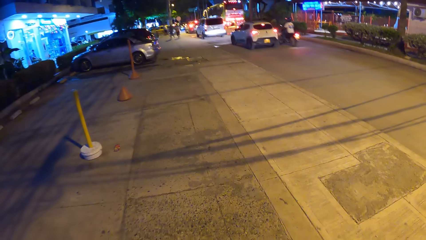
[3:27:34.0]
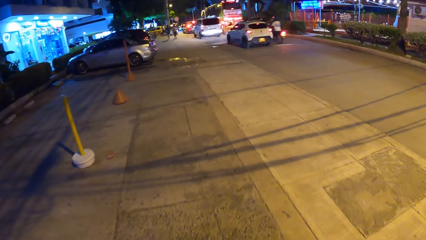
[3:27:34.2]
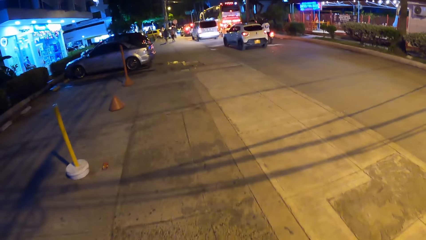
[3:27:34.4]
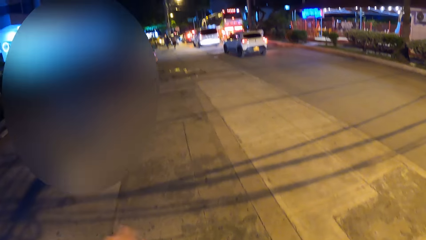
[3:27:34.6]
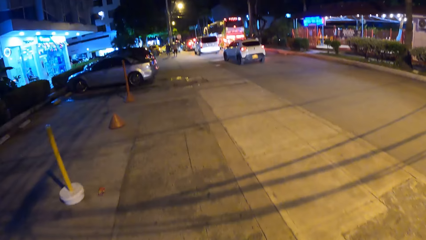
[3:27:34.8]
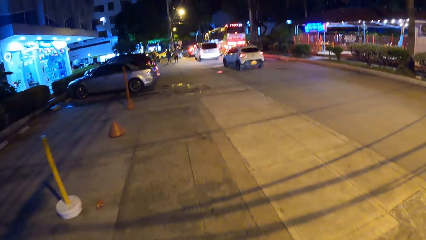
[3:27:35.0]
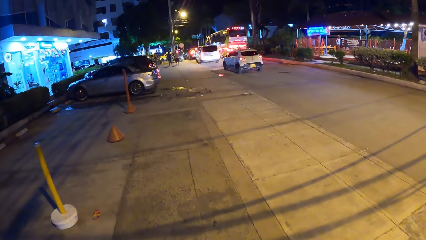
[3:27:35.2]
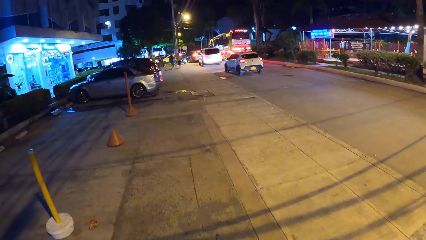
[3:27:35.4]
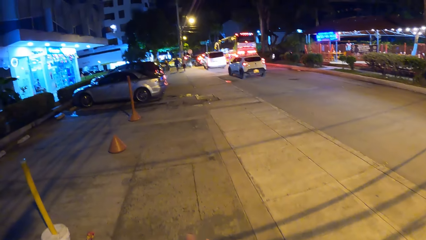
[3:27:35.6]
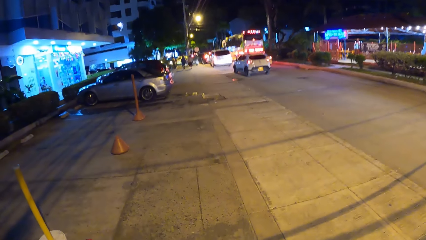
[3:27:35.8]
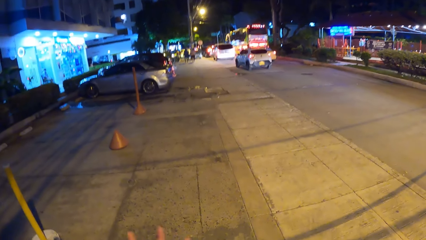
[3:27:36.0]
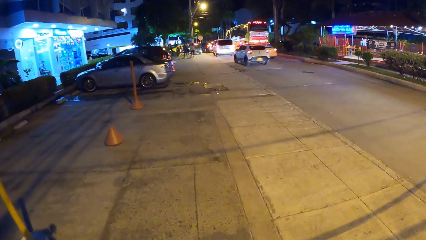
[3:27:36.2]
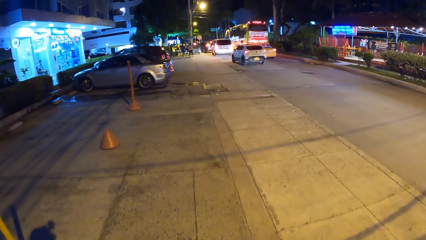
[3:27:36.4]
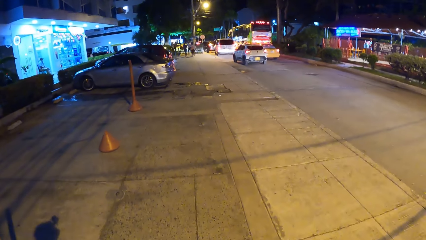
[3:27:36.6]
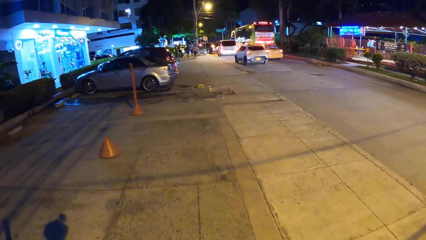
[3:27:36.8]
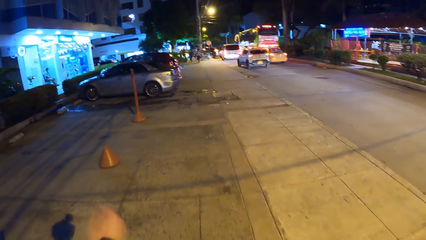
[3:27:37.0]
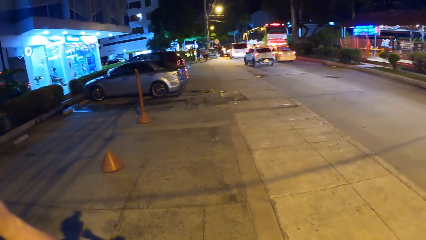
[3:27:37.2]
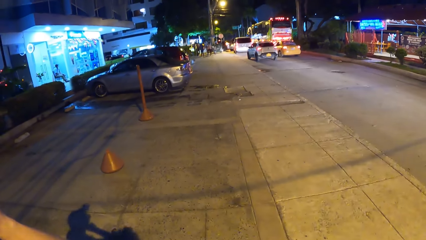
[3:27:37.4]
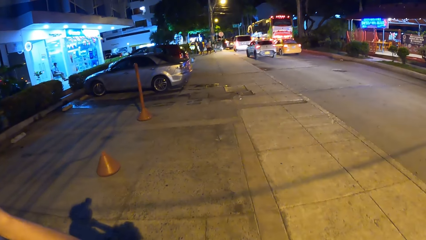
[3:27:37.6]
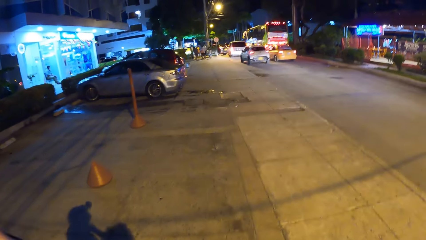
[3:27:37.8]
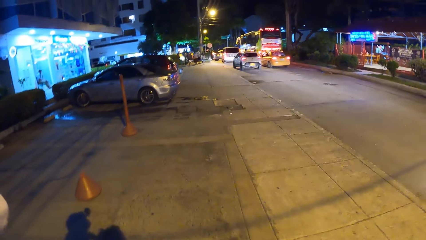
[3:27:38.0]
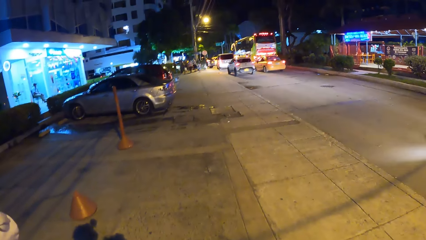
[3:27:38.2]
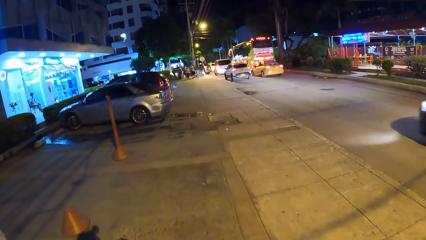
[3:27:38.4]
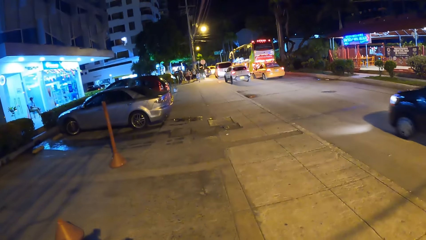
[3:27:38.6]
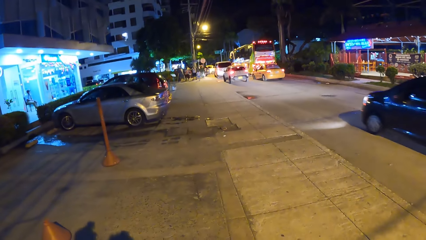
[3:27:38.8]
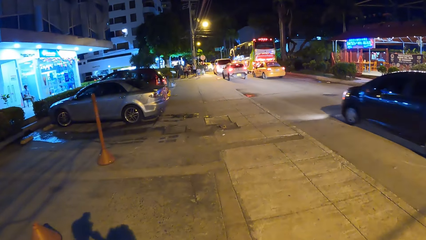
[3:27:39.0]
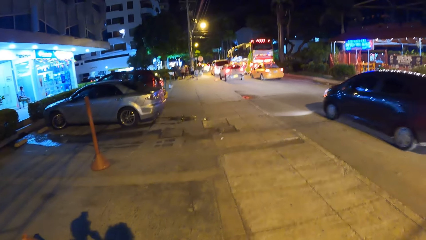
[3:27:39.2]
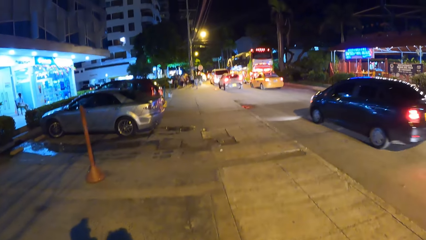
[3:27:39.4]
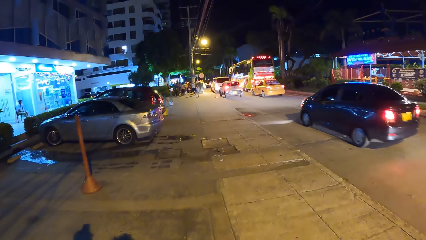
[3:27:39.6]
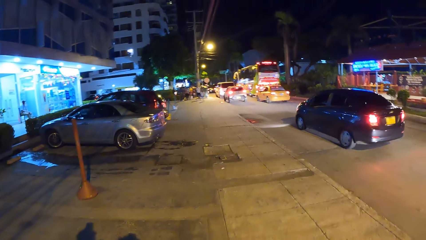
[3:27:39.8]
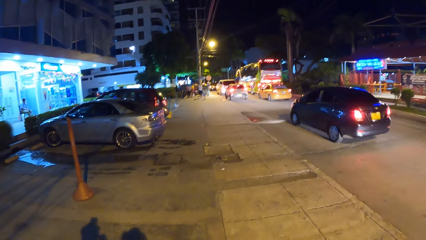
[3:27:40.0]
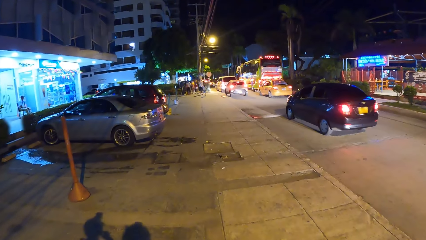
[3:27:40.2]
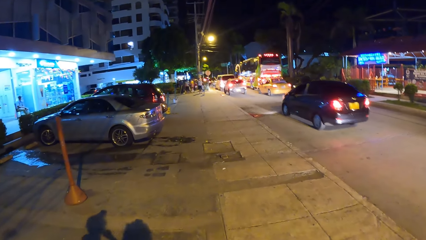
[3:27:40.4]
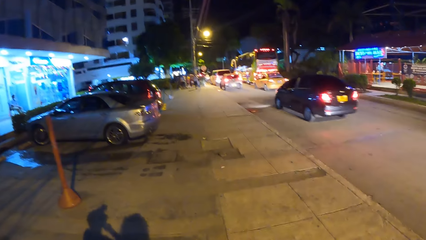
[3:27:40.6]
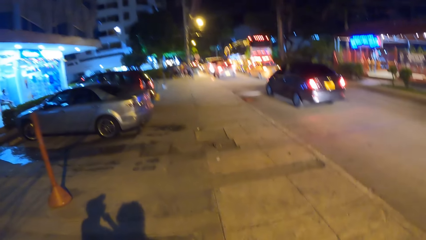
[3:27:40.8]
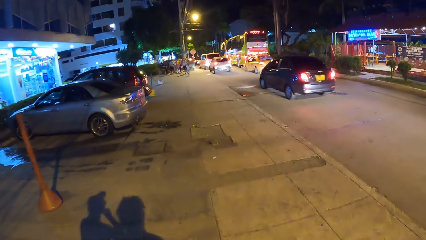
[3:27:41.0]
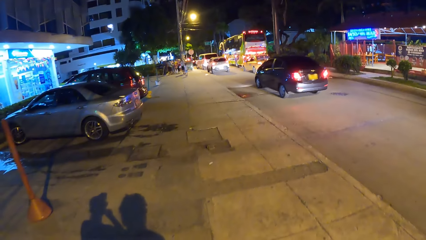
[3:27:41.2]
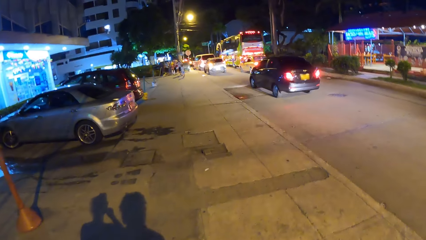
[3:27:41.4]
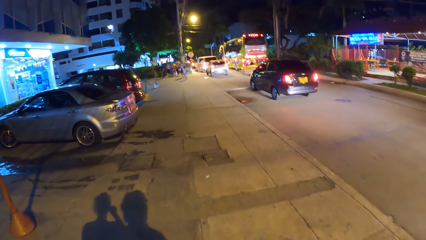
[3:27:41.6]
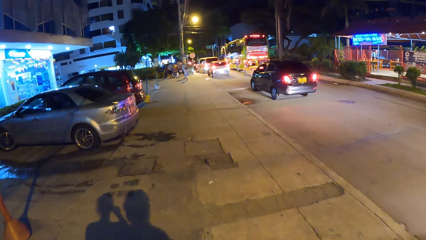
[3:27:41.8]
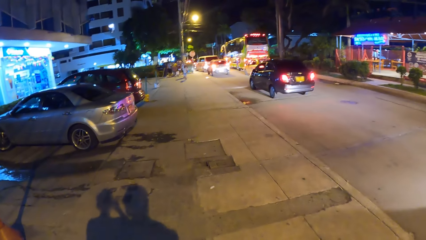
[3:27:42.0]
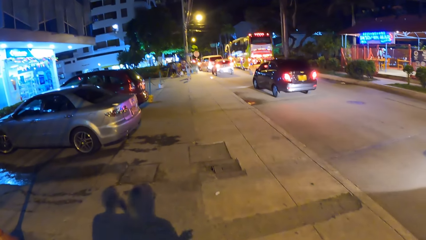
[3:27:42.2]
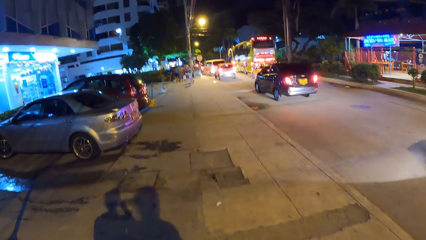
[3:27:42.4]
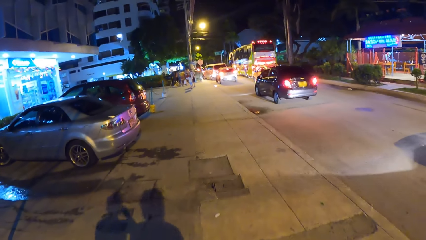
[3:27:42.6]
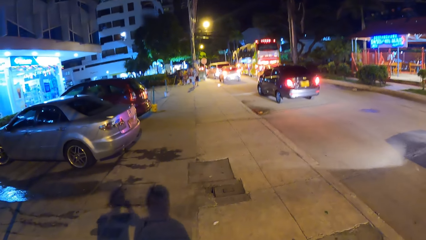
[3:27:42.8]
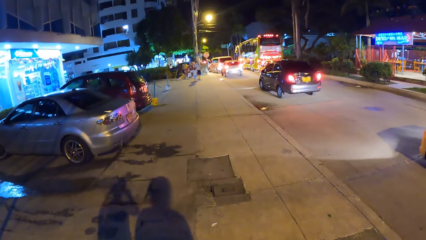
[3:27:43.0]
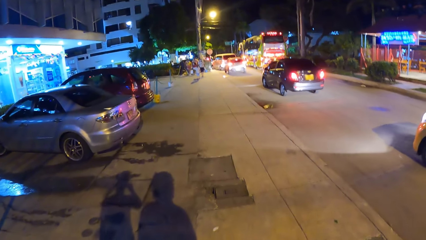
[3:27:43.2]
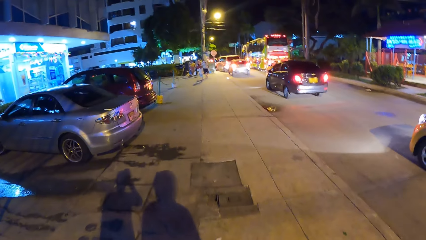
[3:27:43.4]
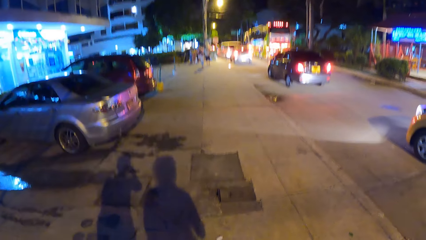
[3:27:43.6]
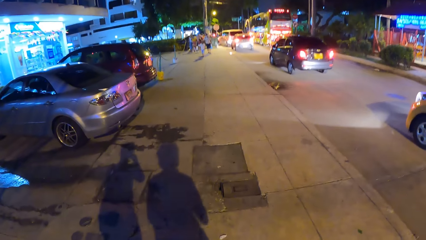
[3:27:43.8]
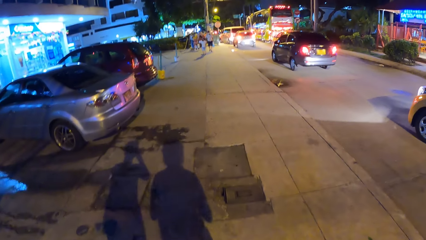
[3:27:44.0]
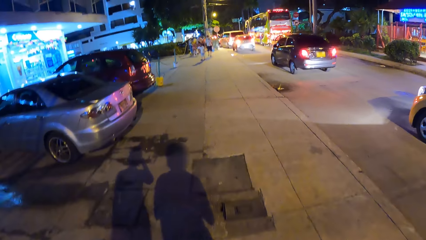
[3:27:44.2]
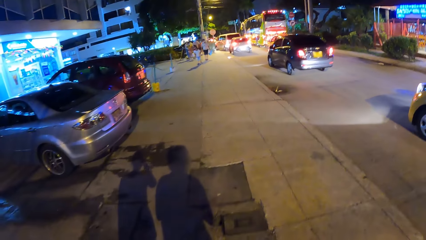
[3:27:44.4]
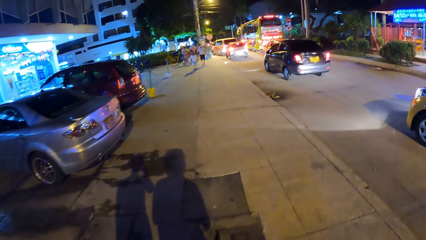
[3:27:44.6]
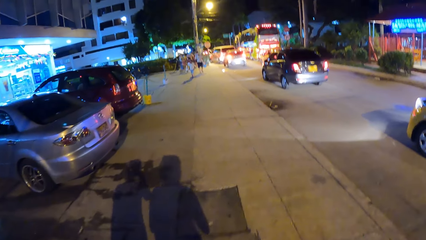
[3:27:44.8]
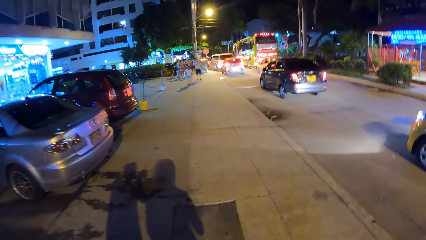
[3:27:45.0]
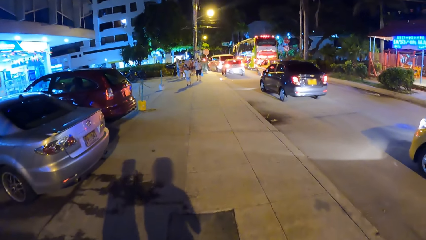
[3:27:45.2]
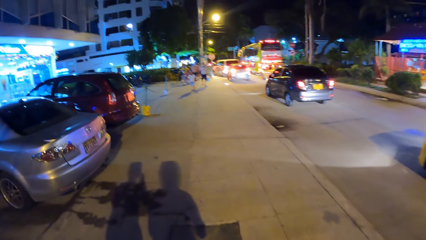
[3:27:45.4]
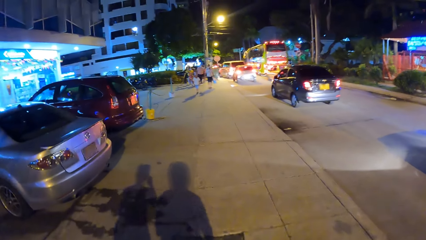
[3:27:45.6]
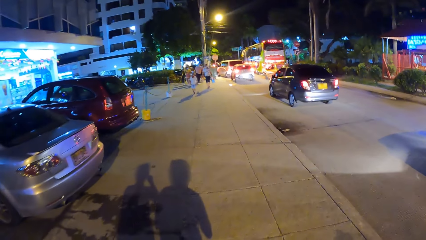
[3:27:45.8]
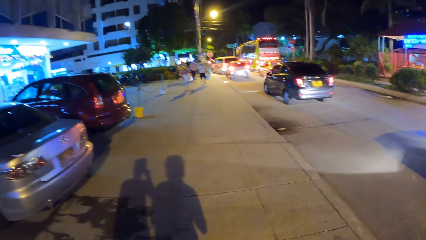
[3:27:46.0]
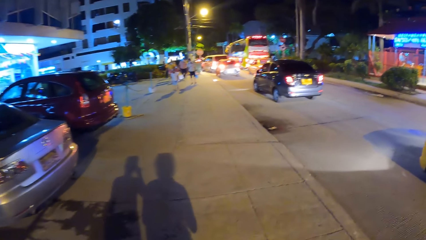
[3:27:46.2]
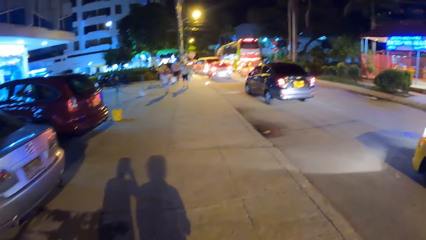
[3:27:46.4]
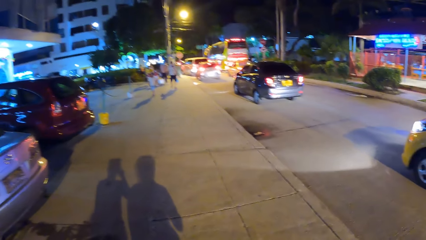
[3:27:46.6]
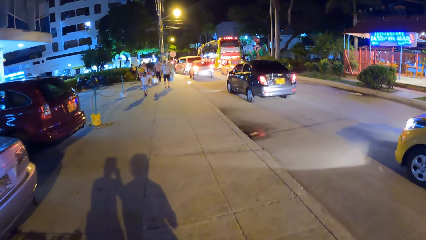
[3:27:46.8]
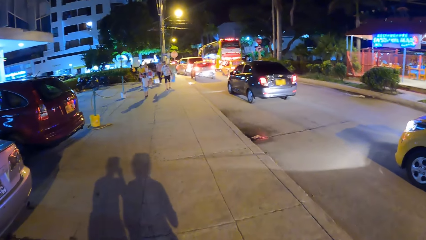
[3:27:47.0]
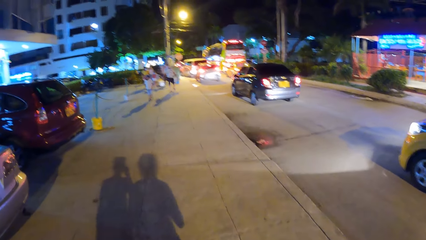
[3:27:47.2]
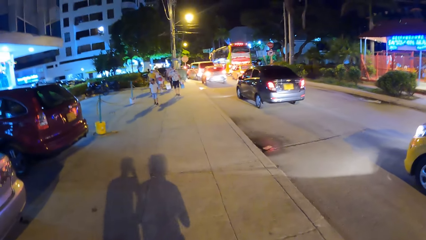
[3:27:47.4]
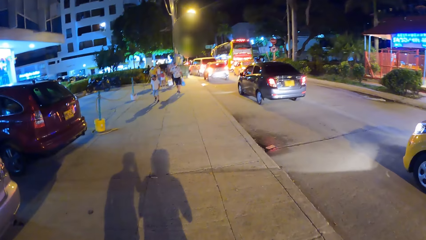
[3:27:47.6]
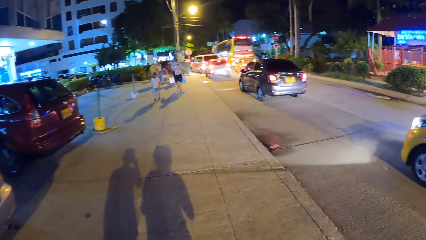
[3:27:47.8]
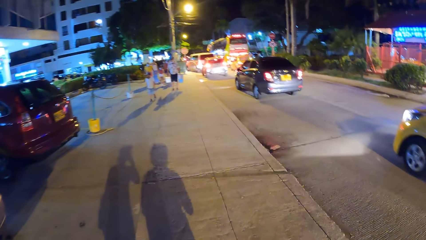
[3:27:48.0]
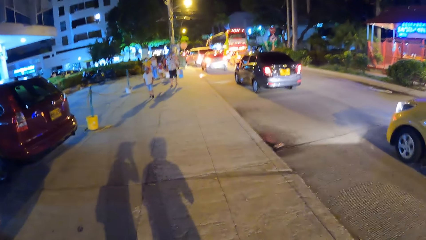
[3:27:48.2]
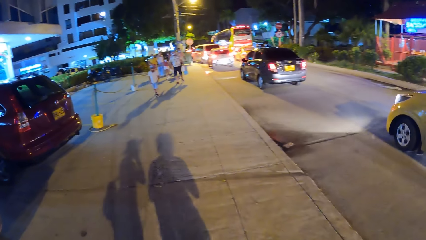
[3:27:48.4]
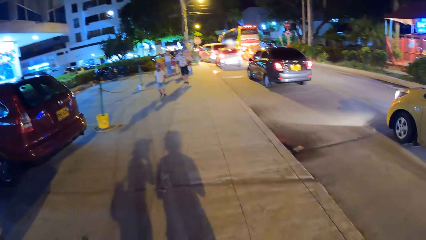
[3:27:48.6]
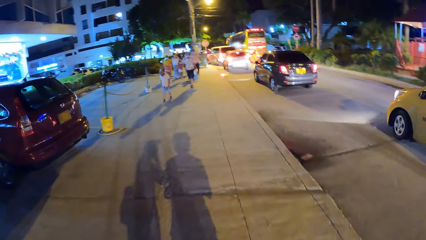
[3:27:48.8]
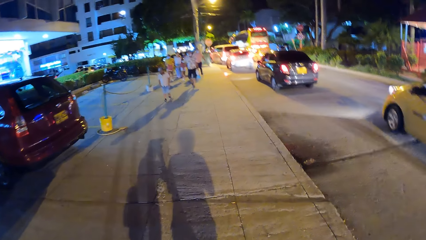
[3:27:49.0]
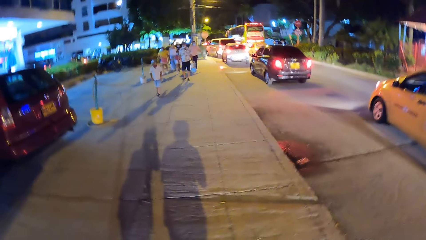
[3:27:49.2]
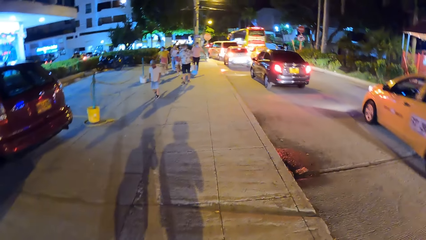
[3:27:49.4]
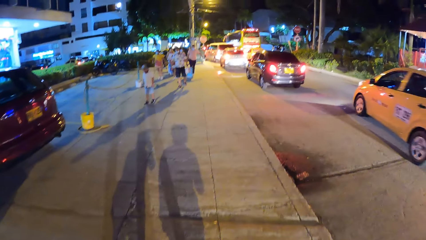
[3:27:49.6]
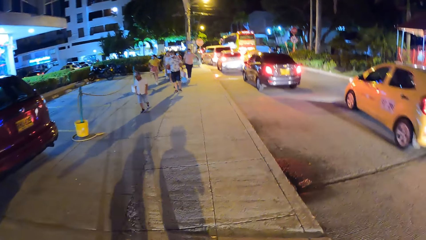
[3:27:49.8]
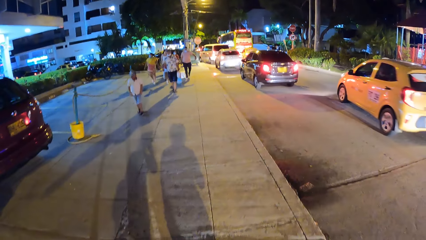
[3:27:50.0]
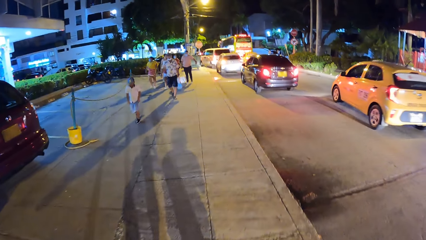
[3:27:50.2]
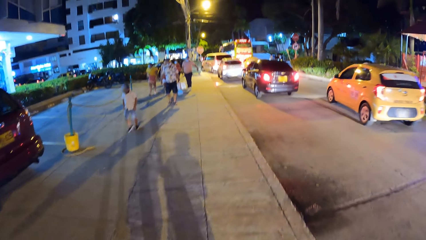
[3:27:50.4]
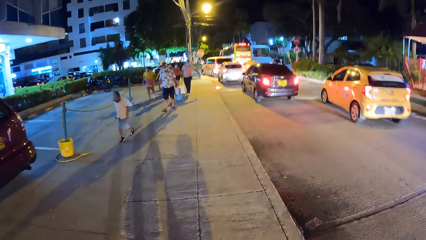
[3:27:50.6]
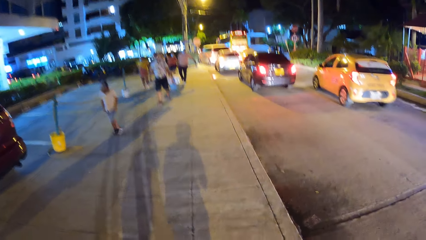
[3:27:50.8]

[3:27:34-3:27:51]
A black car drives past the camera wearer on the road. A yellow car drives past the camera wearer on the road.
